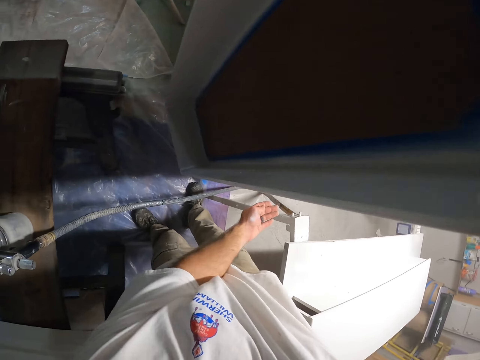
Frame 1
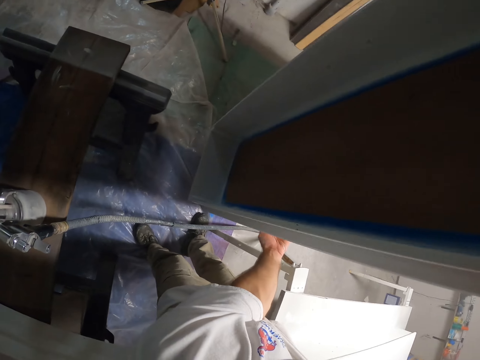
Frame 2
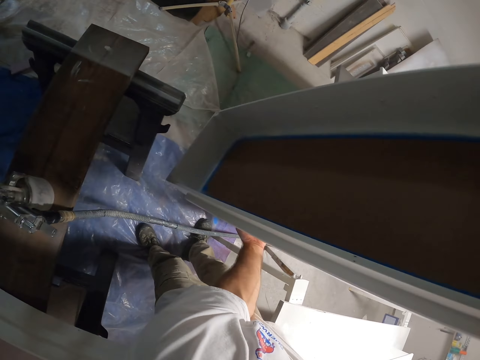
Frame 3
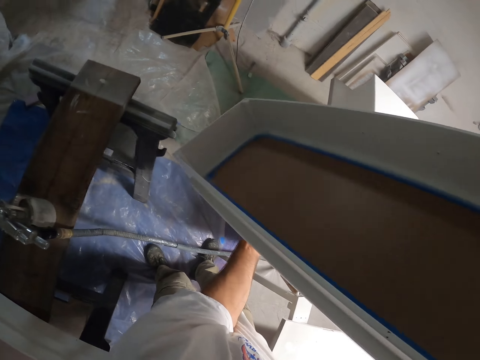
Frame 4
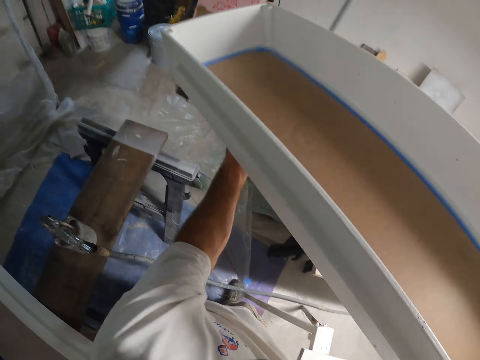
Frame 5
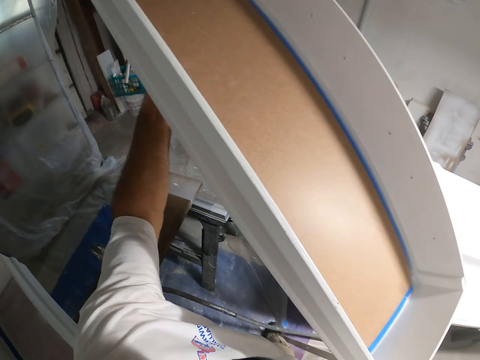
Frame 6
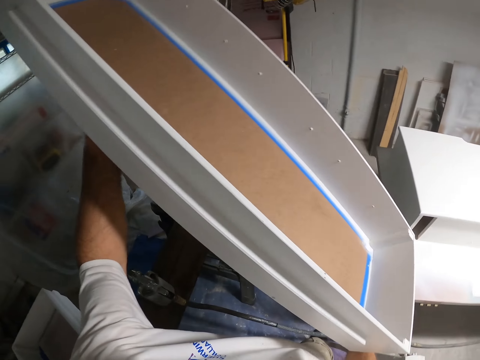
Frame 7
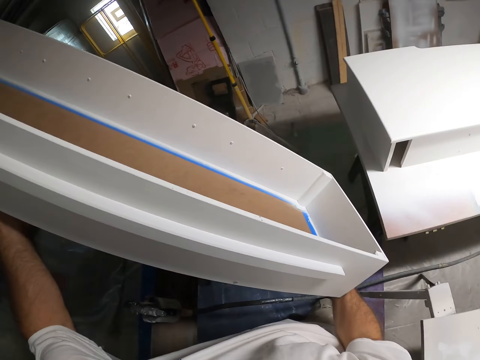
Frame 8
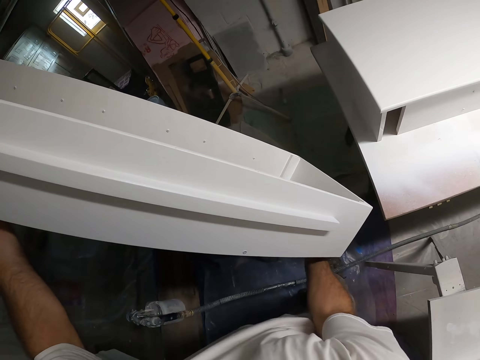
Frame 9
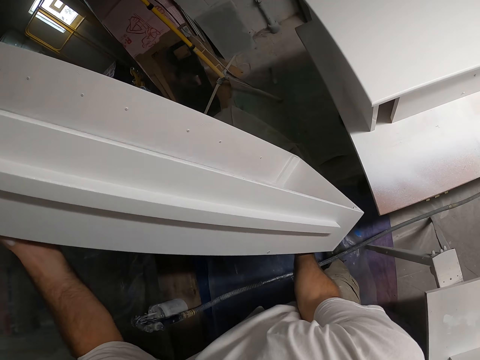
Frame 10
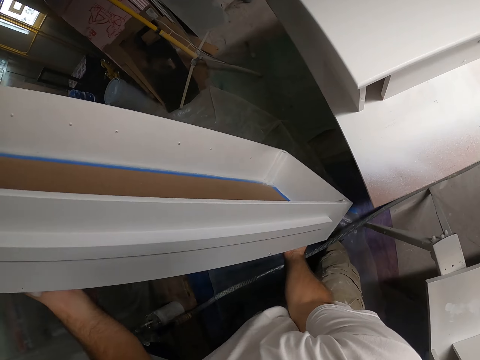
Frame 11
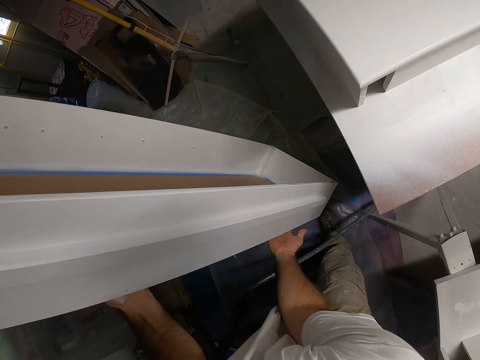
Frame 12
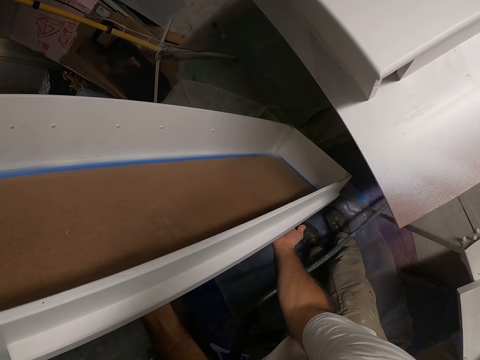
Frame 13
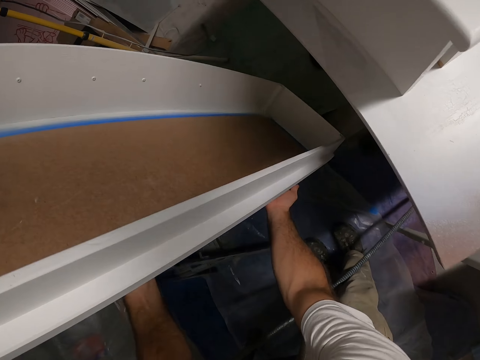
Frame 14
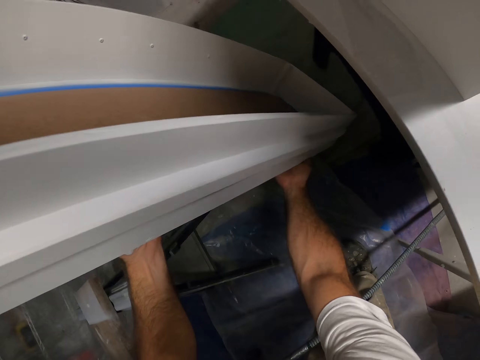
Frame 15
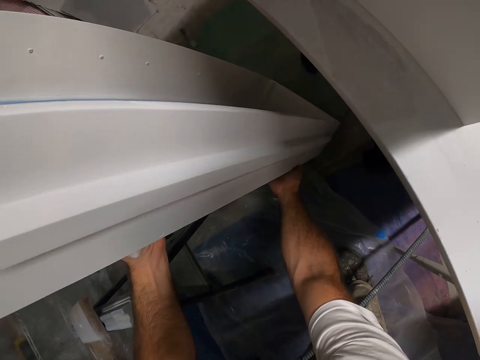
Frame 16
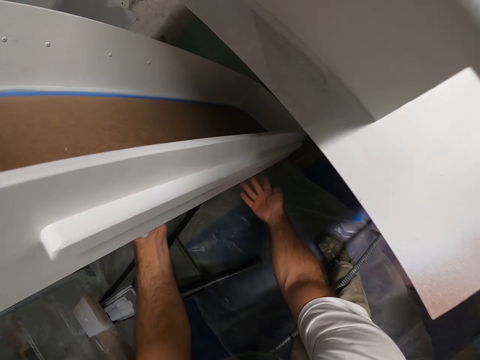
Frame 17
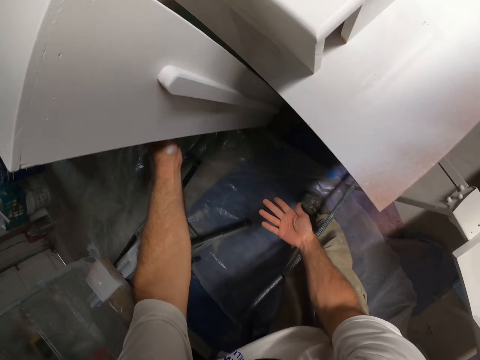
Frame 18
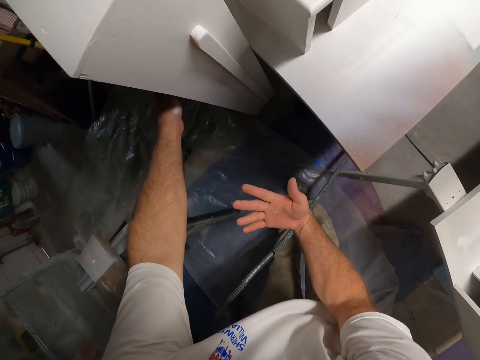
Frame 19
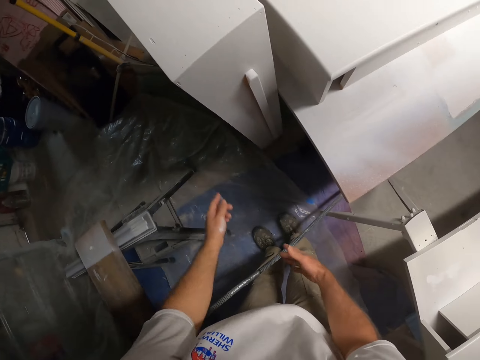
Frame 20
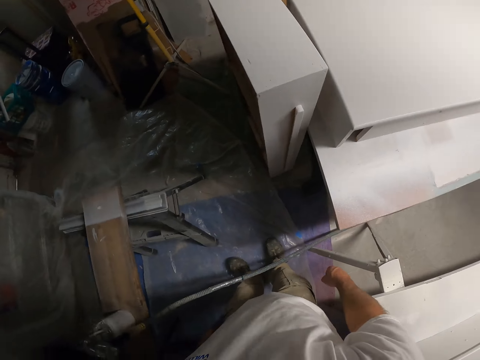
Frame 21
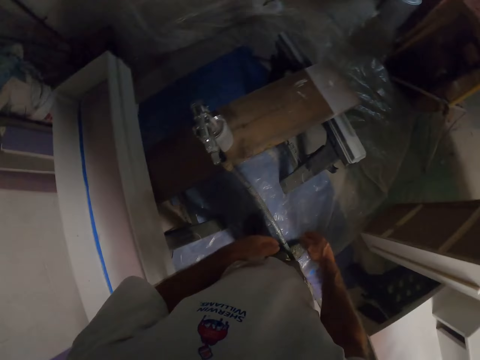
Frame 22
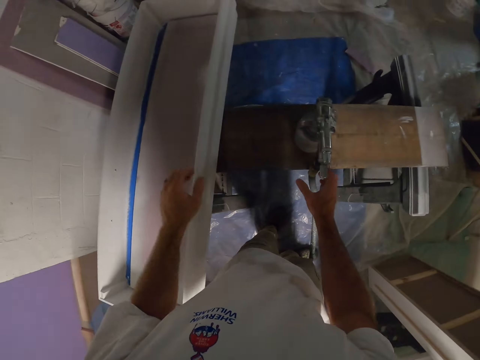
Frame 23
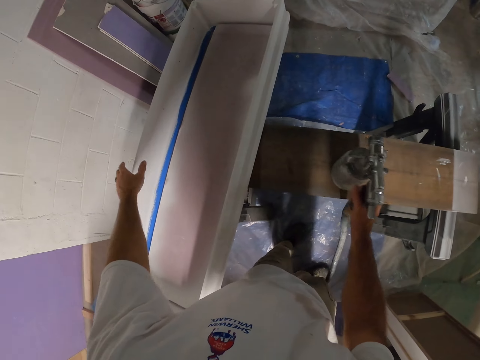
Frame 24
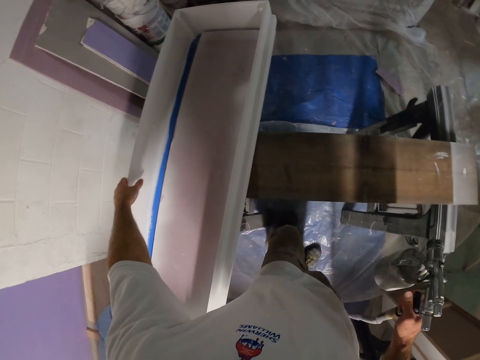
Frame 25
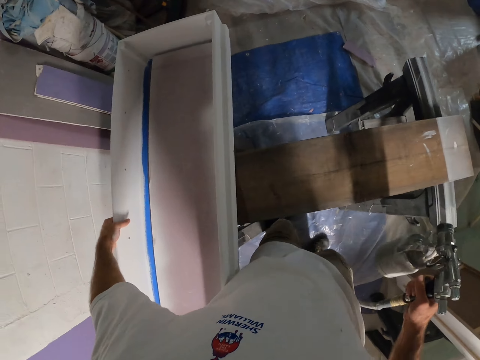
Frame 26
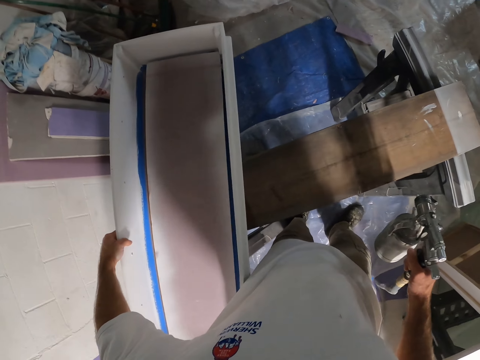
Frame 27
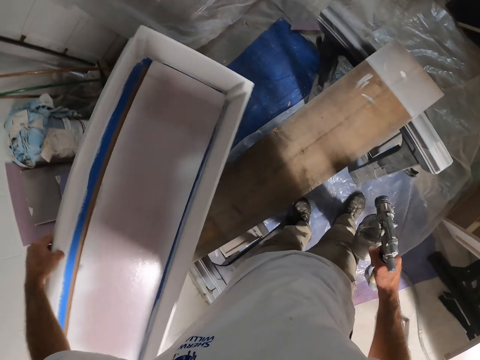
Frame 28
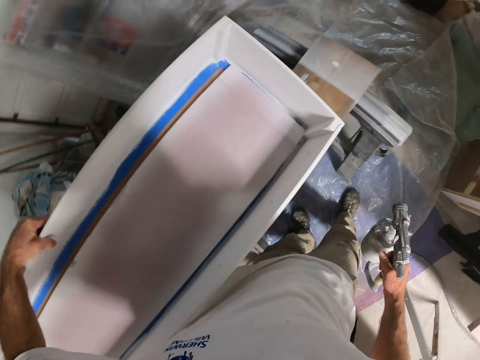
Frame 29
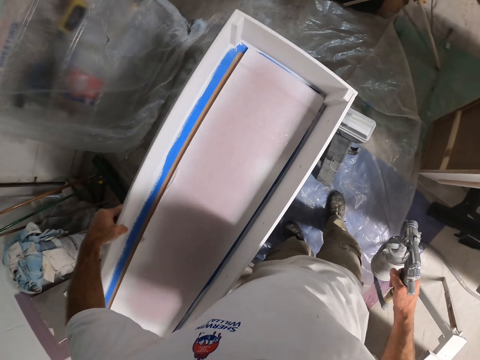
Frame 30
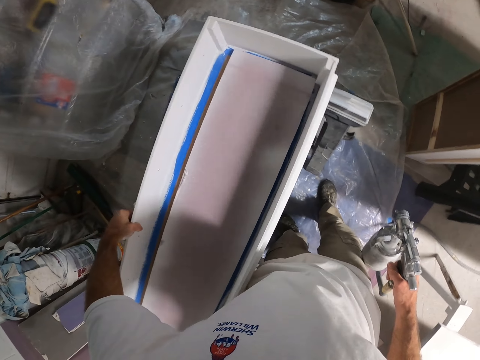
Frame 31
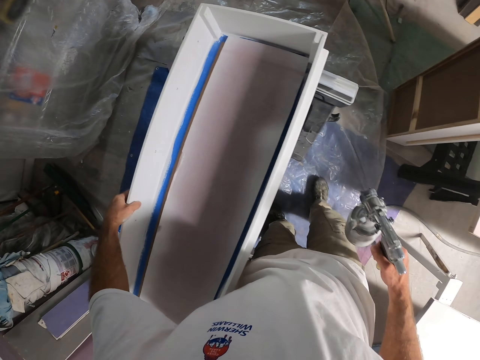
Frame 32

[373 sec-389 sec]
The camera wearer carries the wooden box with both hands. He places the wooden box on the floor with both hands. He carries the spray gun from the workbench with his right hand. He carries the wooden box from the workbench with his left hand. He picks up the spray machine. He drops the wooden box on the bench with his left hand. He pulls up the box.

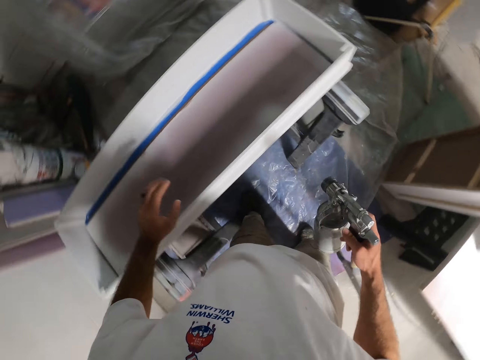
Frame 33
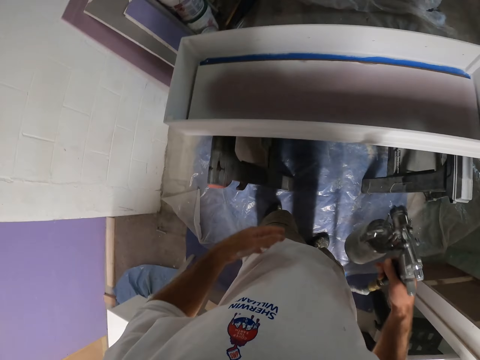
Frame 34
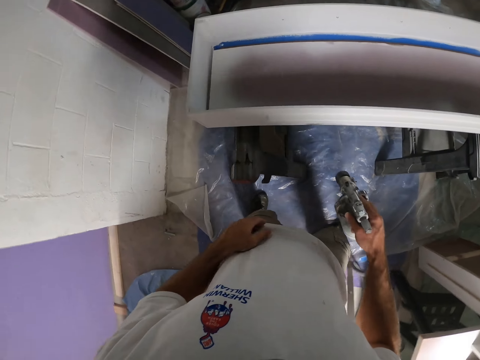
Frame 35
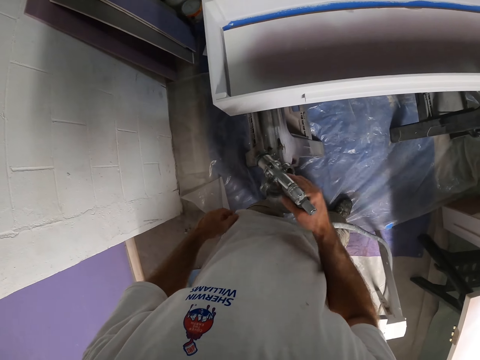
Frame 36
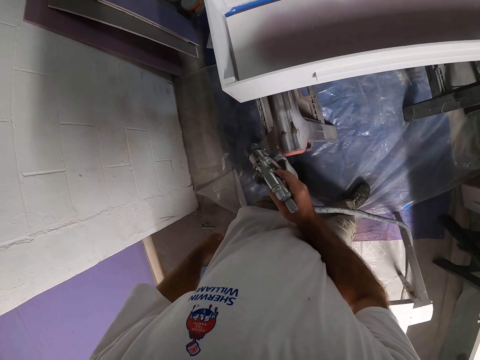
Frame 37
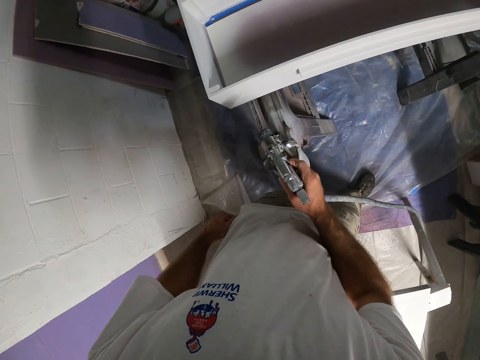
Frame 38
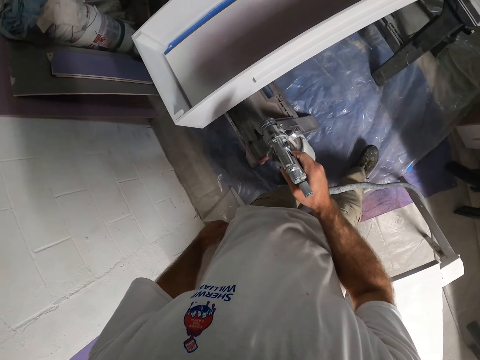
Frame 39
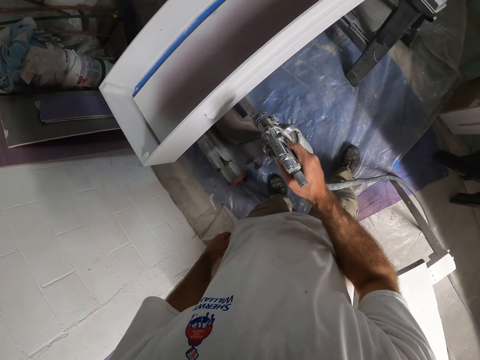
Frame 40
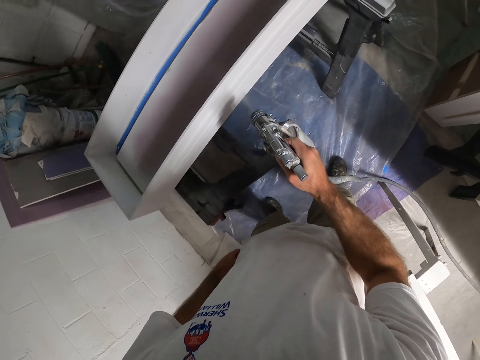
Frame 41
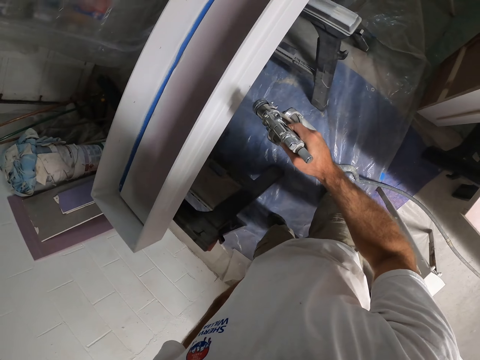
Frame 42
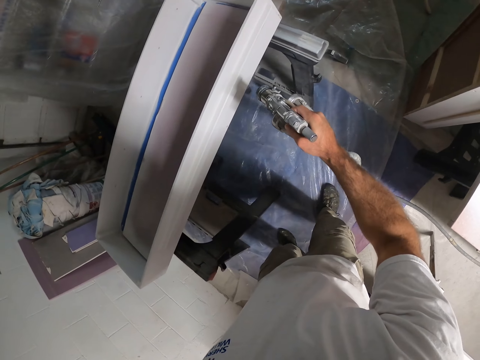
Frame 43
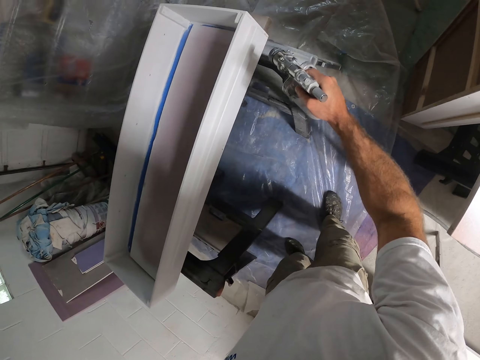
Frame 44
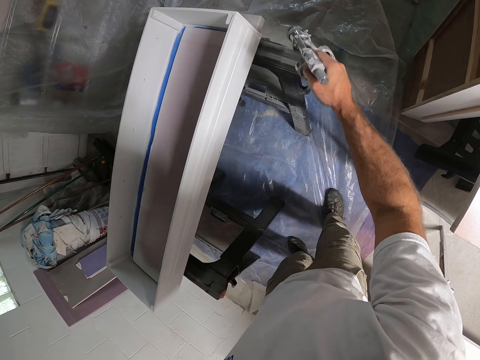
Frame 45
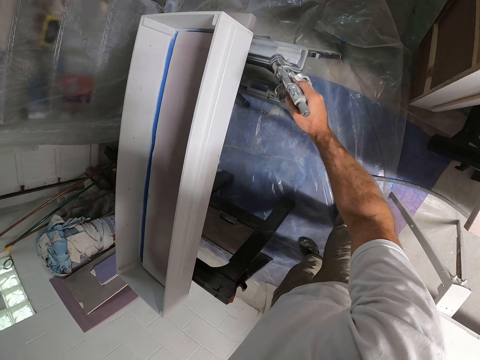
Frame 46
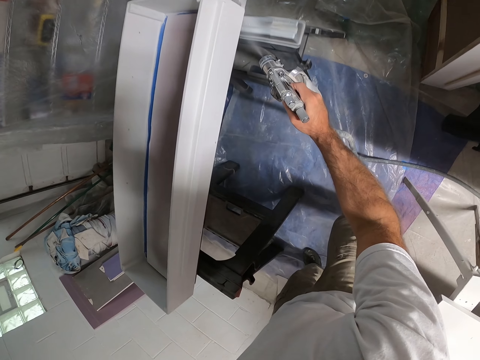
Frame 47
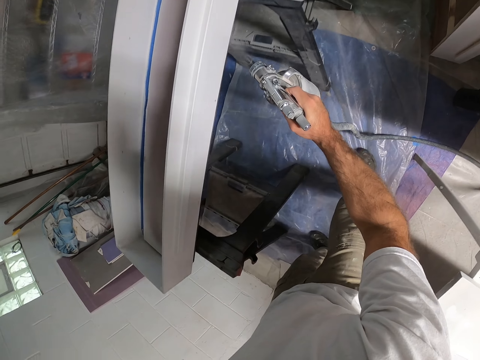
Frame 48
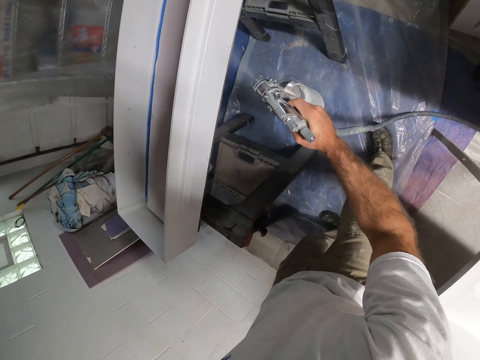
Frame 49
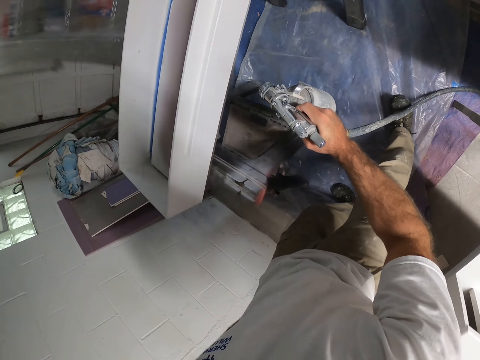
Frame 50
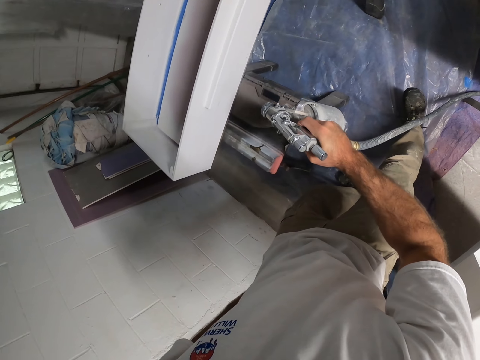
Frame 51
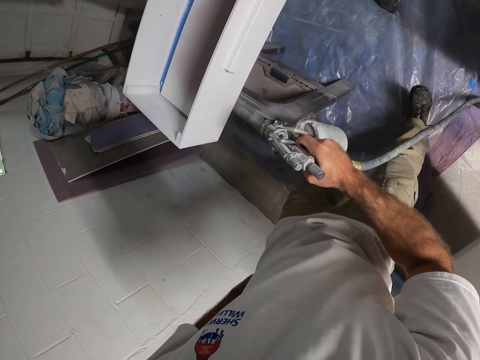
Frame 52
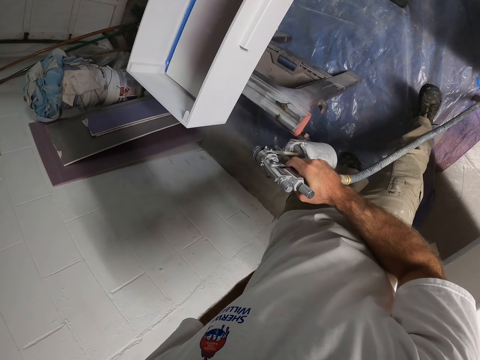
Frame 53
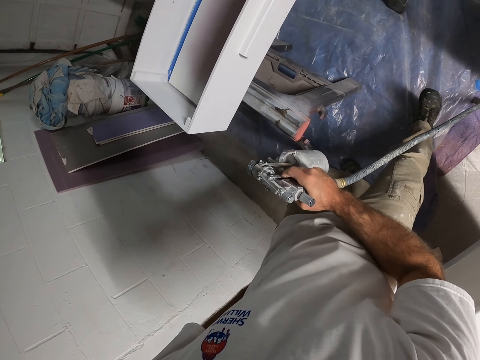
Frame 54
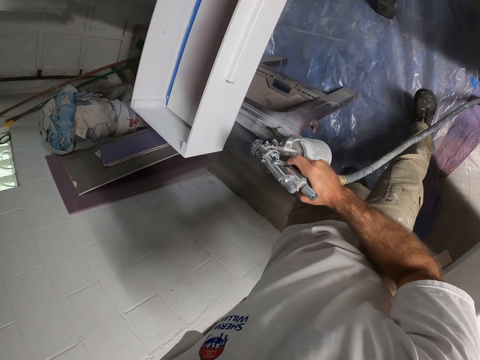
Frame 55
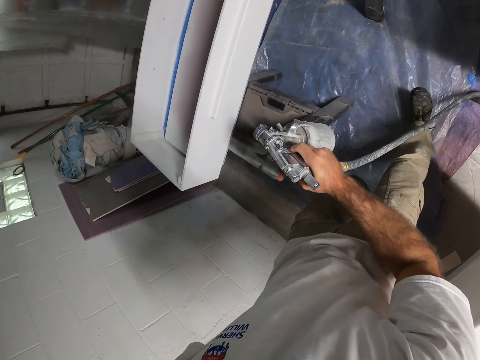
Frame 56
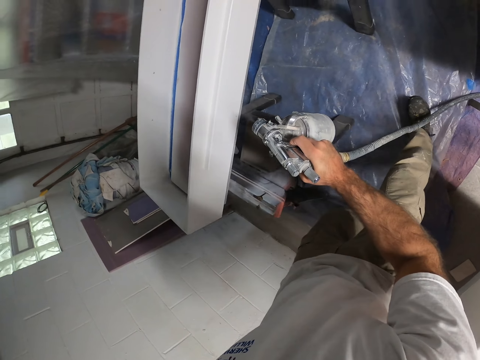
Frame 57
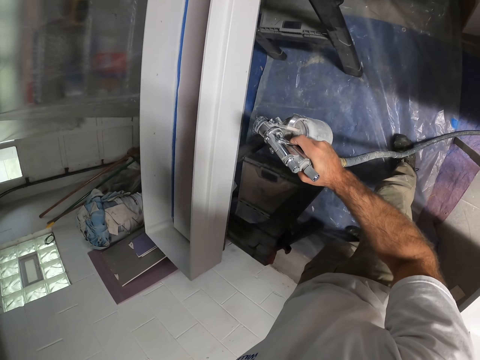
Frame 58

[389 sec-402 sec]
The camera wearer sprays some paint from the spray gun at the wooden box with his right hand.
